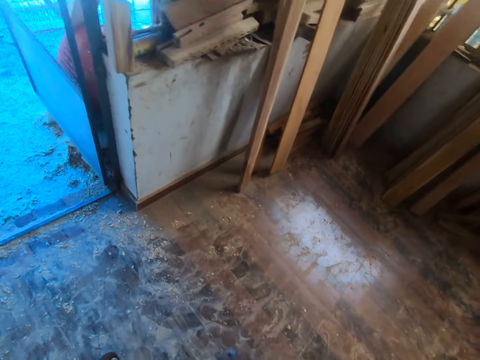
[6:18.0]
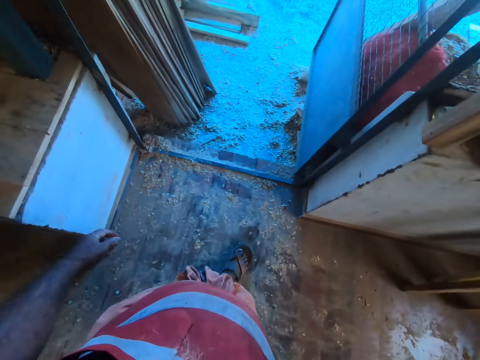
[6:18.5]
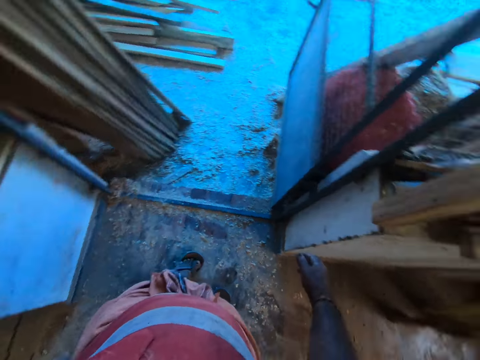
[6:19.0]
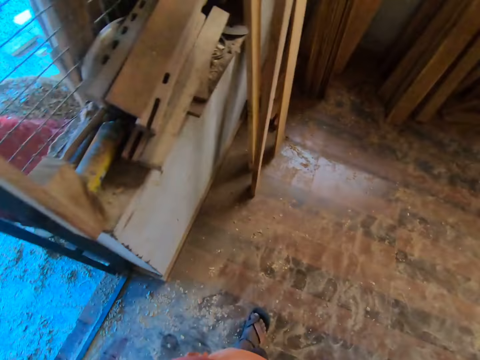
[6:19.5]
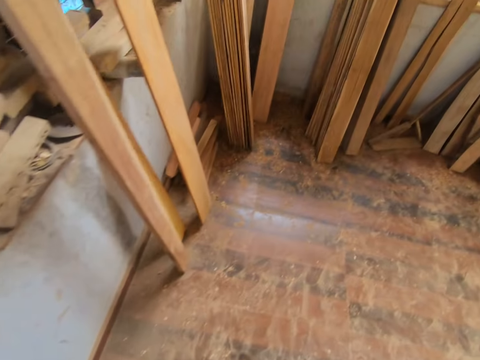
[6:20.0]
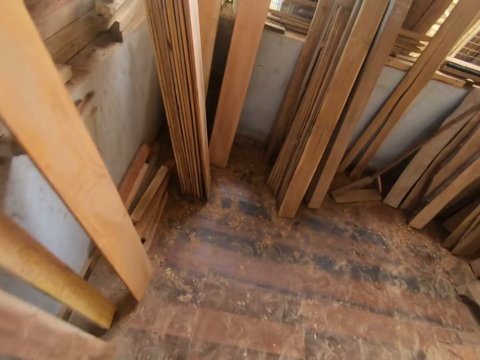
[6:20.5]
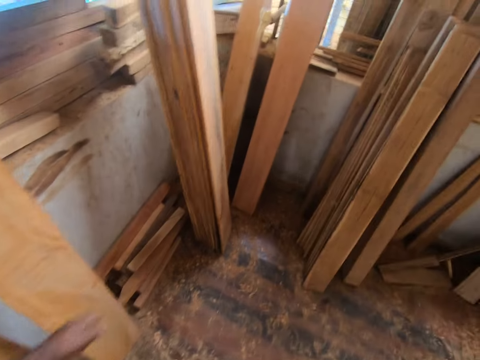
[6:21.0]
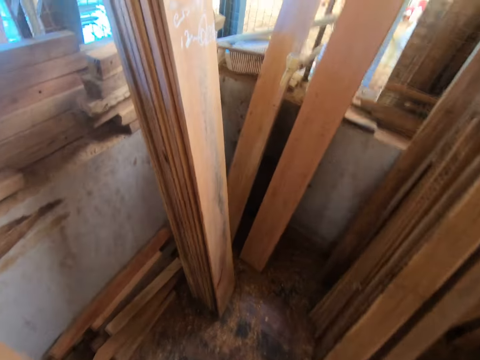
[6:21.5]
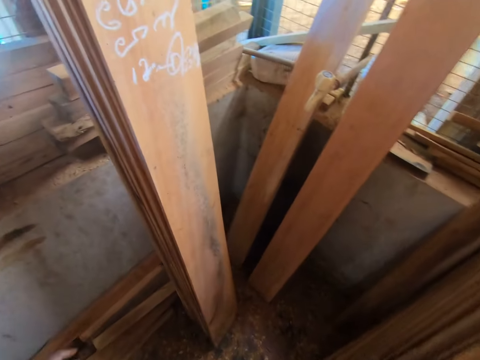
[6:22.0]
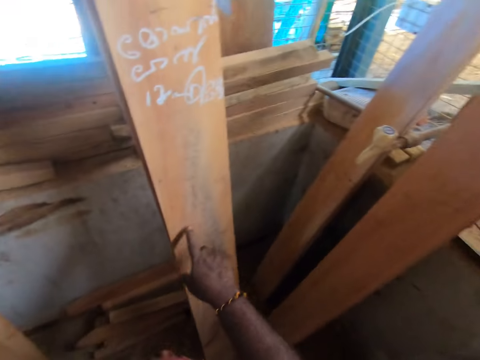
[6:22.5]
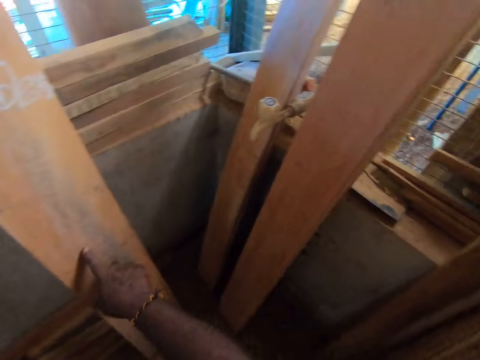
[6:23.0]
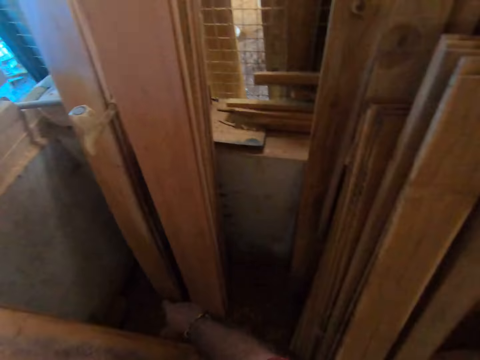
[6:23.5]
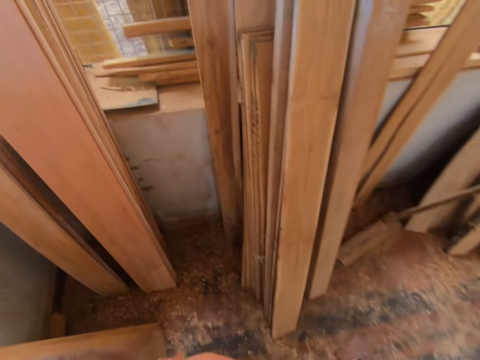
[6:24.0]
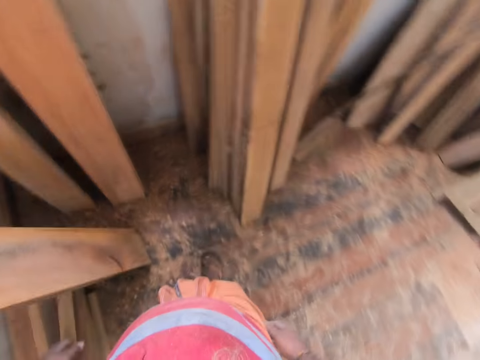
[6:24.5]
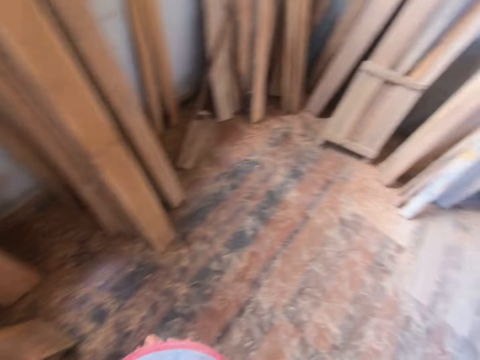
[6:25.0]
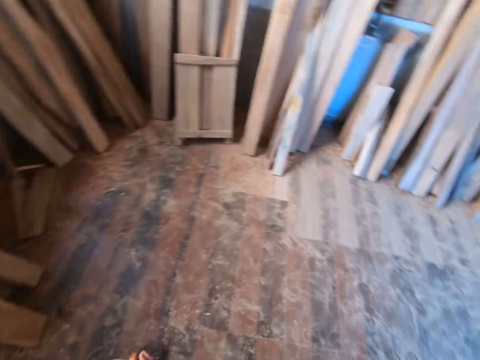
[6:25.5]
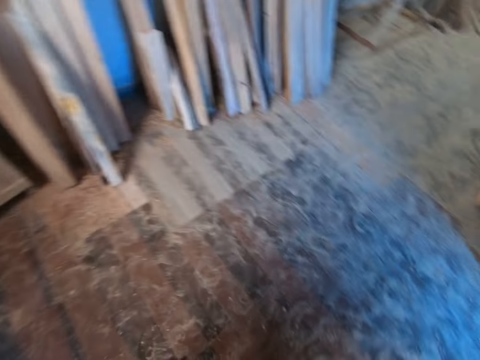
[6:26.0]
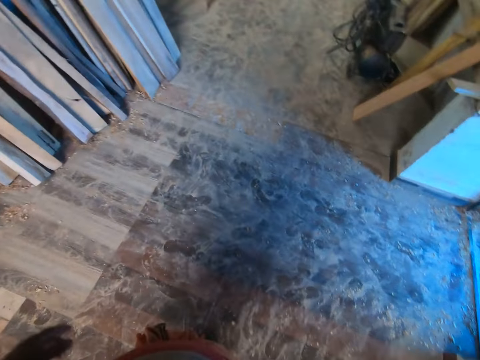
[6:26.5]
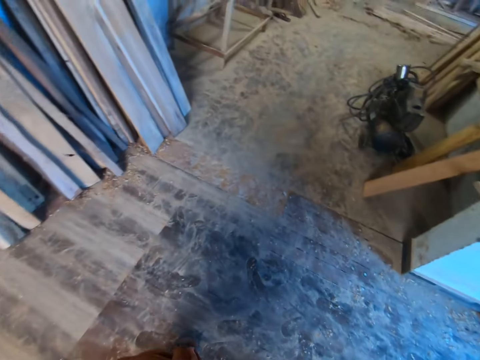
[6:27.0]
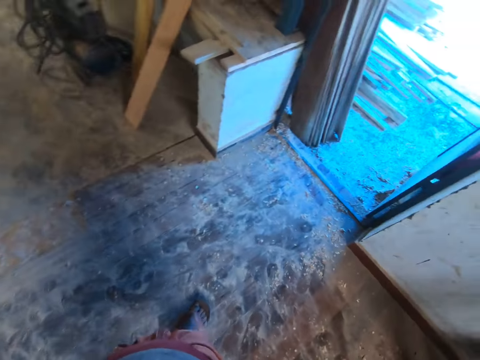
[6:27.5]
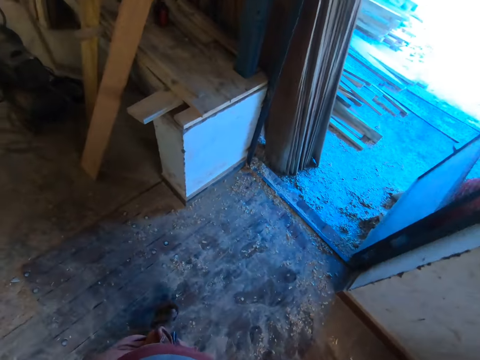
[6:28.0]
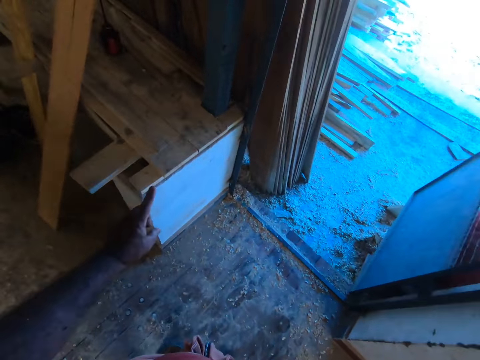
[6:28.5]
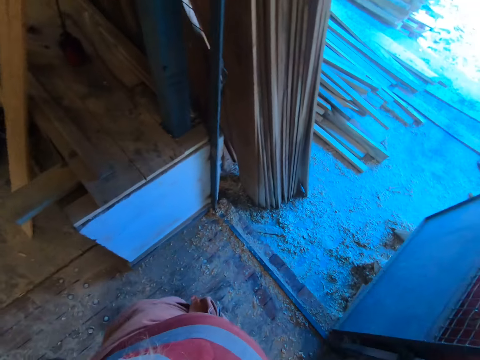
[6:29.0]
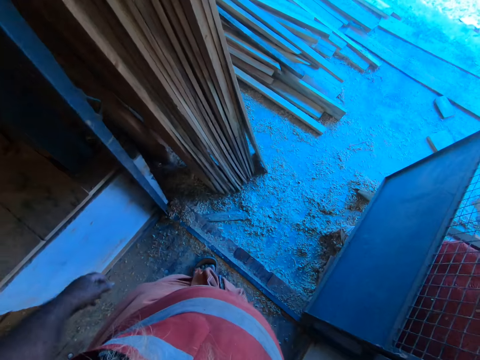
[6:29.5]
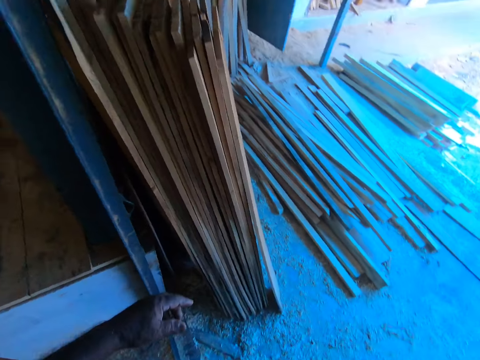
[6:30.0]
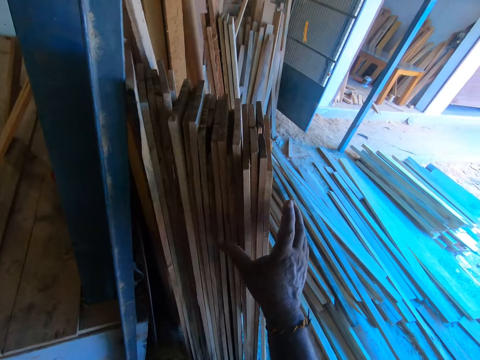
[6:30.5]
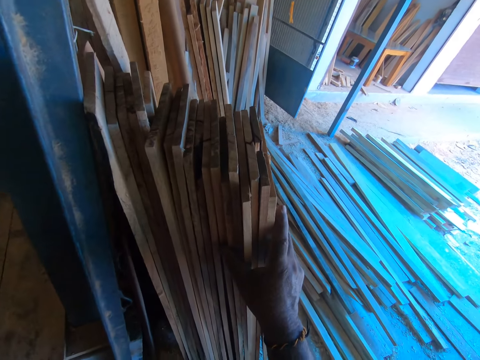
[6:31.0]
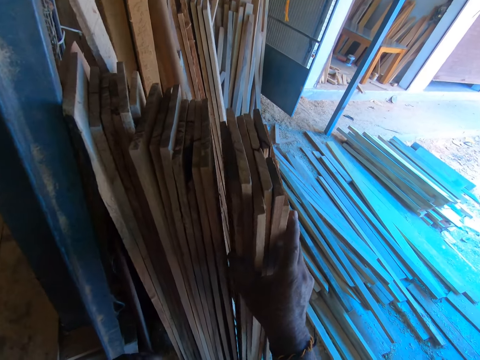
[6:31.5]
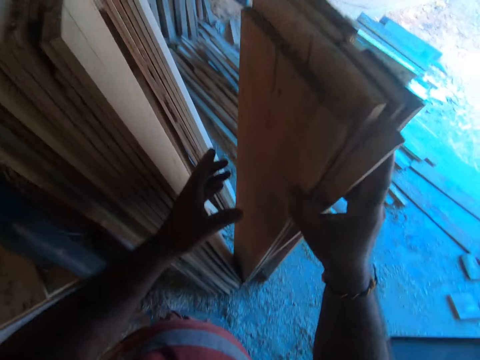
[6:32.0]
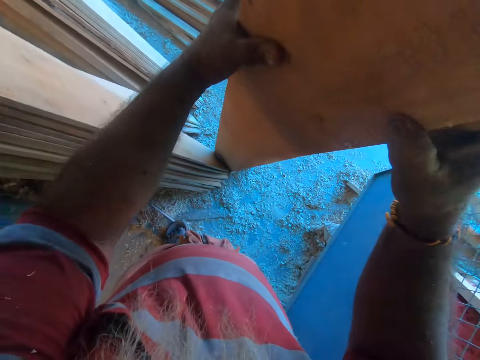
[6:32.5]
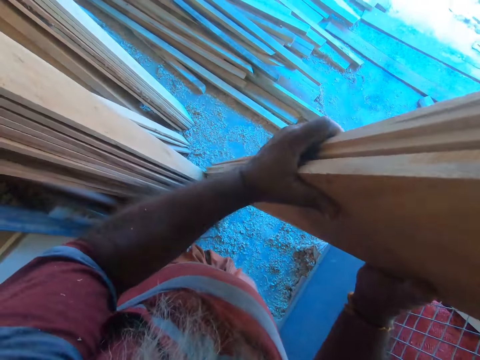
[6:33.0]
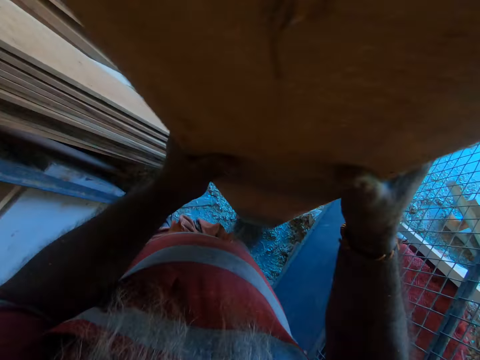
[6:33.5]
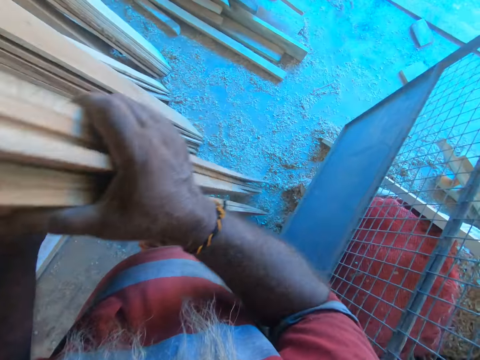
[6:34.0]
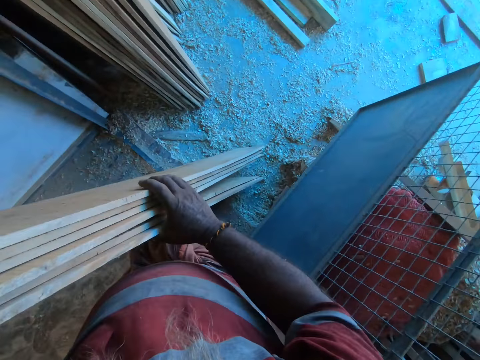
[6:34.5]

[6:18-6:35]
The camera wearer moves around. He points at the wood. He moves around. He picks some planks from the wall with his right hand. He holds the planks with both hands. He carries the wood.

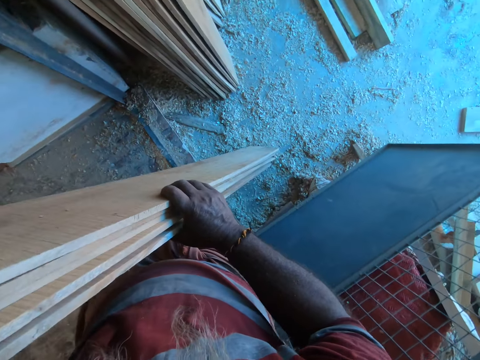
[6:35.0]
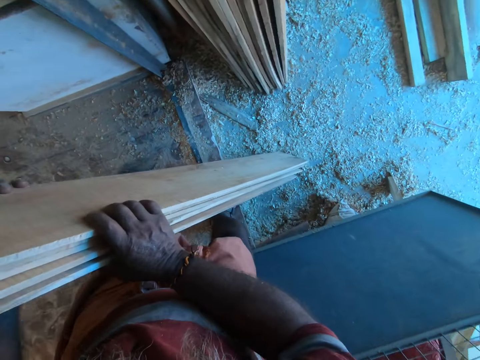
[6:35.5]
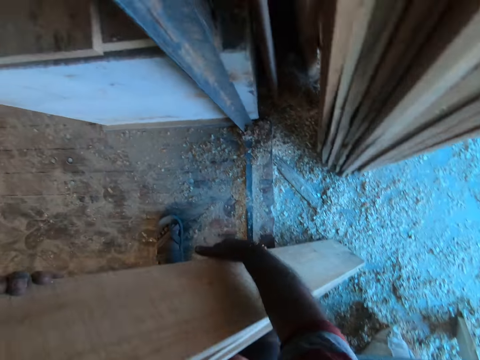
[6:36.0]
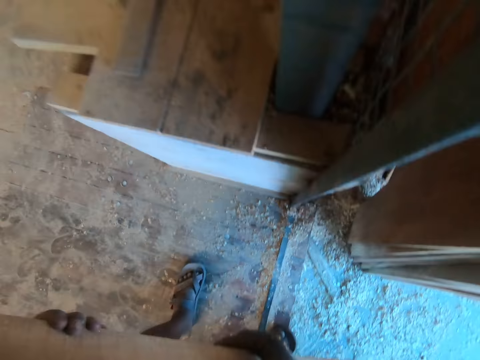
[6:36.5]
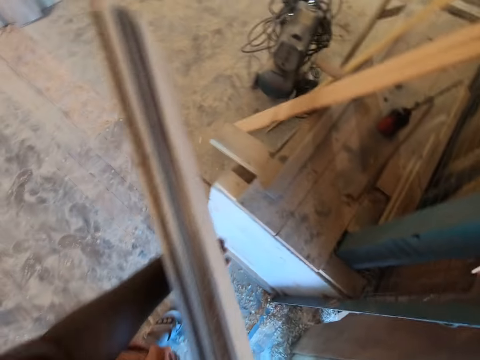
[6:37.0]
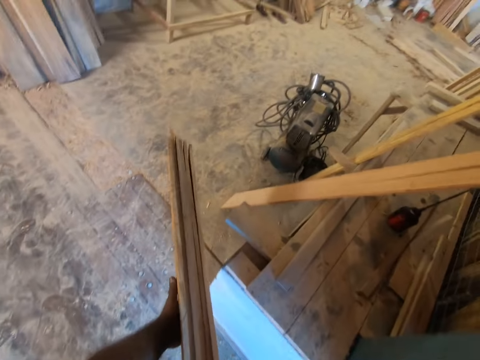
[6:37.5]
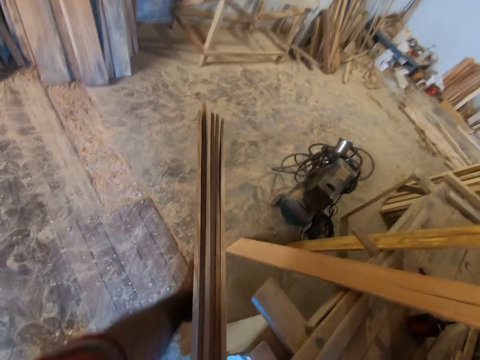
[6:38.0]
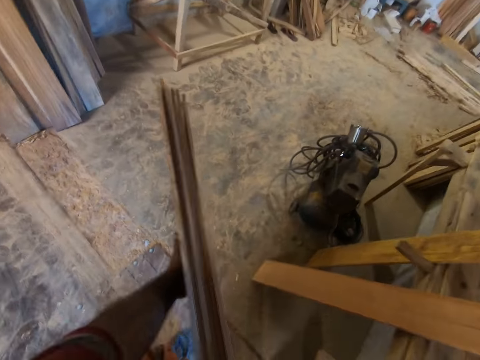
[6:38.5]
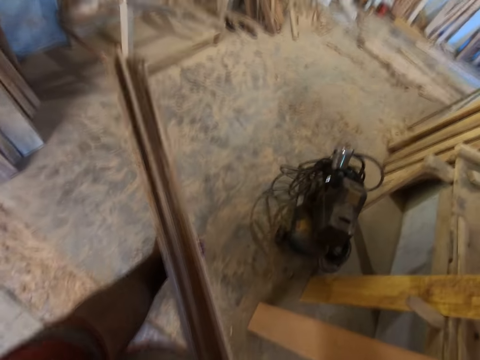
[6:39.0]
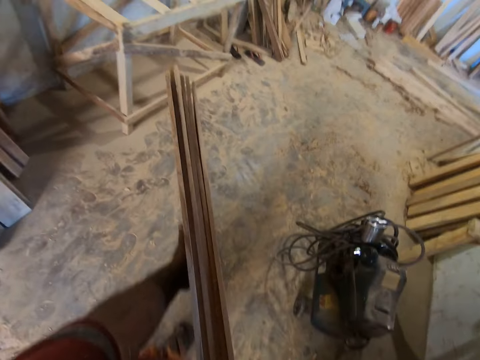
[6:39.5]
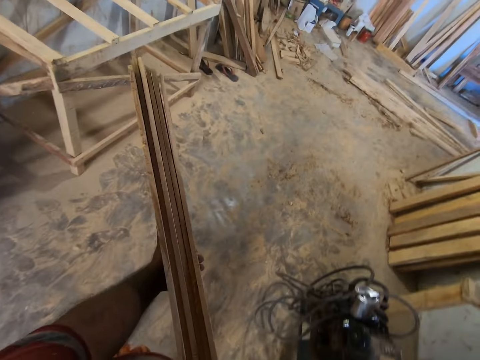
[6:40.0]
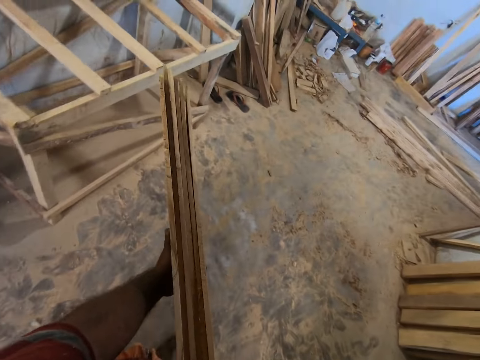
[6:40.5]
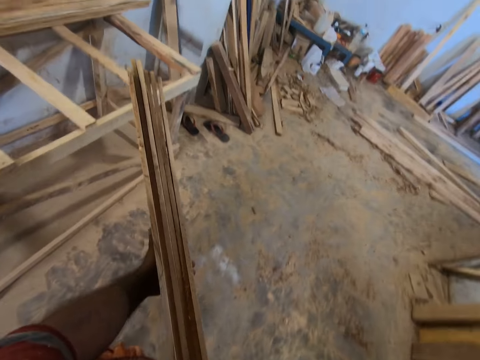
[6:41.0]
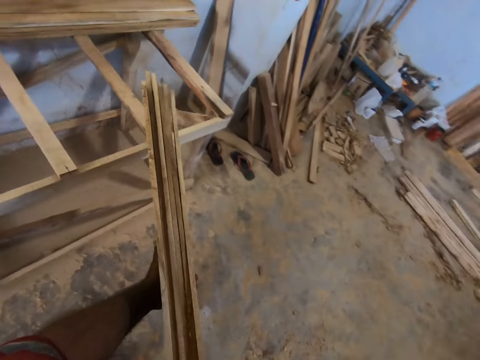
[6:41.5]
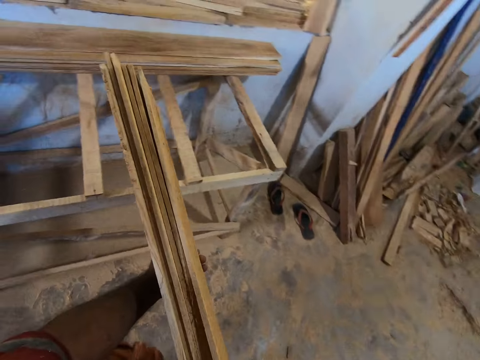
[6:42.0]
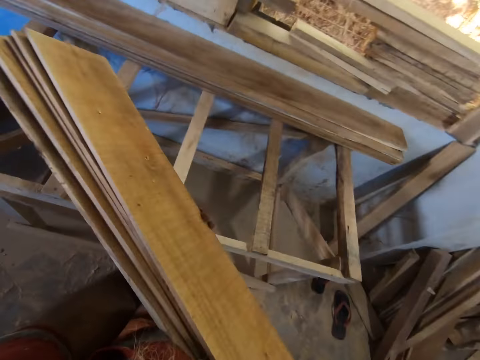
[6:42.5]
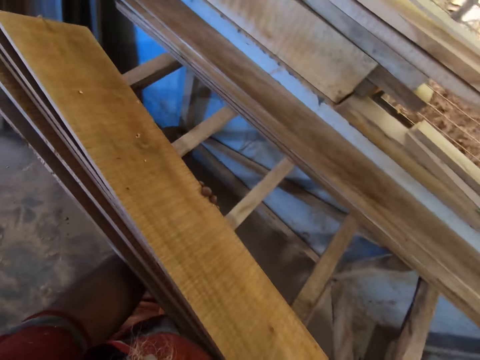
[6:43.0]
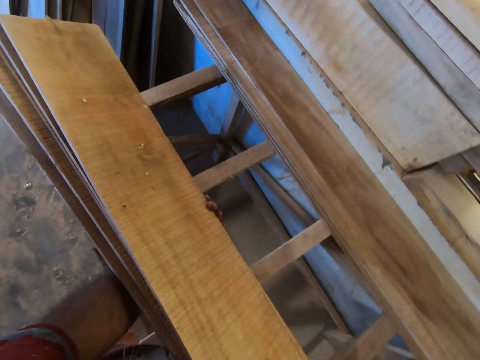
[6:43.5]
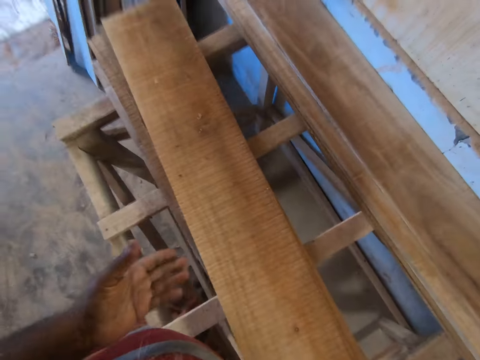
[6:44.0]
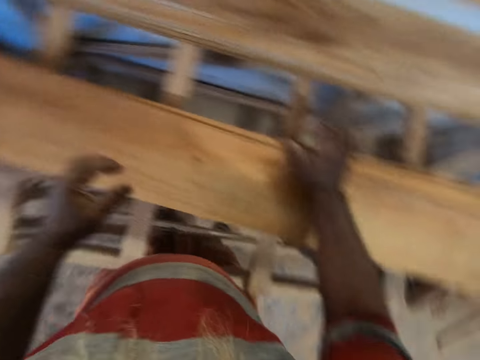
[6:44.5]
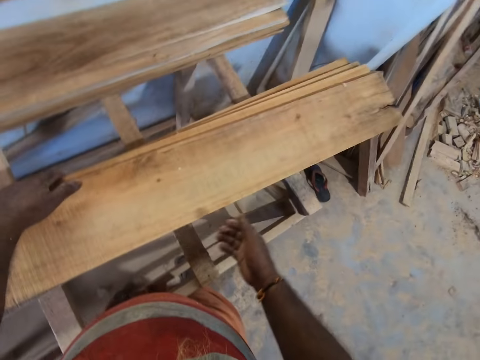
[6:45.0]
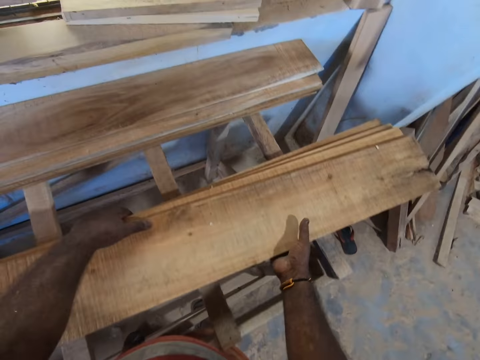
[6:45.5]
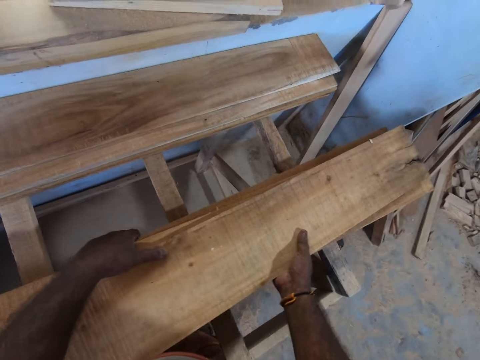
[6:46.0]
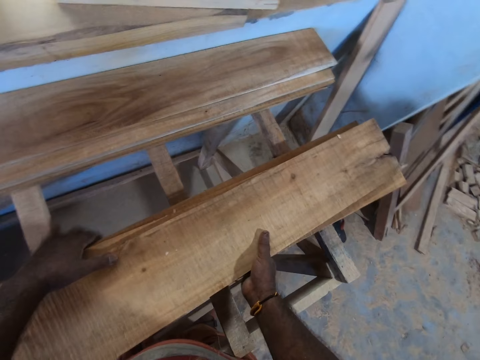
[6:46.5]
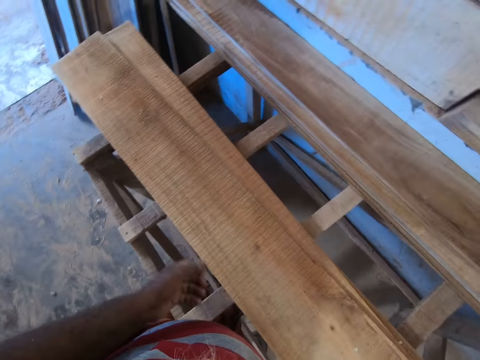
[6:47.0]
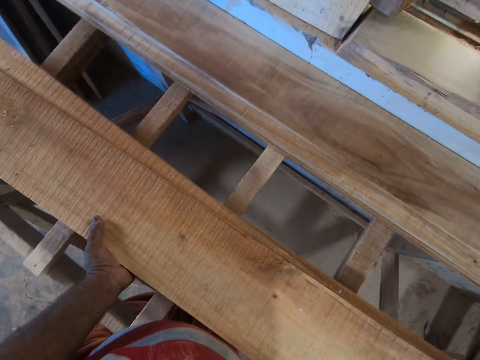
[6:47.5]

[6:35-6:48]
The camera wearer carries the wood. He moves around. He drops the planks on the table with both hands. He moves the planks on the table with both hands.
